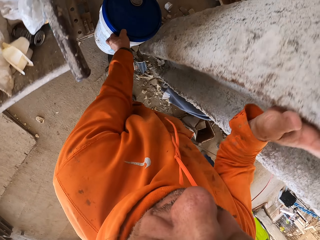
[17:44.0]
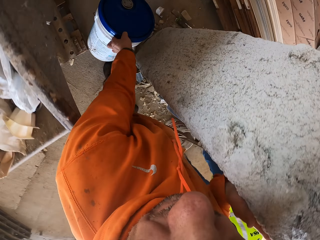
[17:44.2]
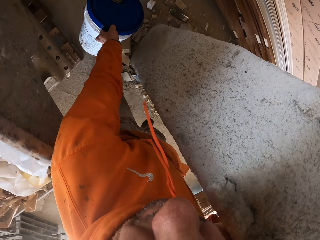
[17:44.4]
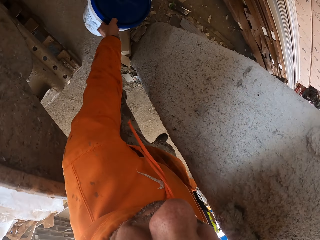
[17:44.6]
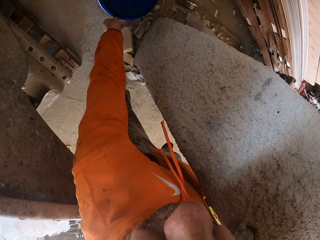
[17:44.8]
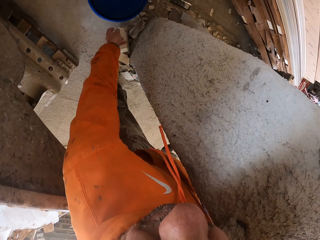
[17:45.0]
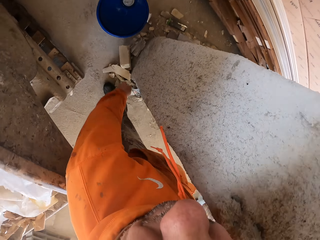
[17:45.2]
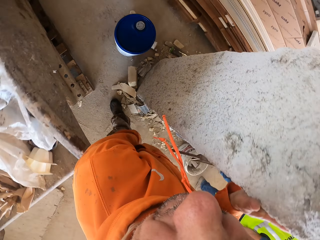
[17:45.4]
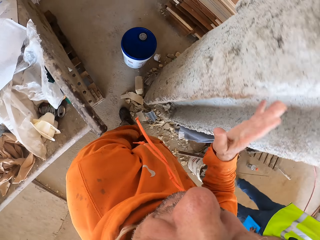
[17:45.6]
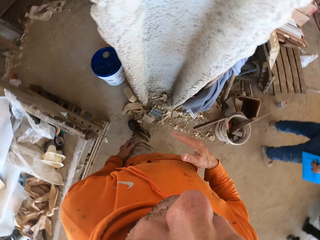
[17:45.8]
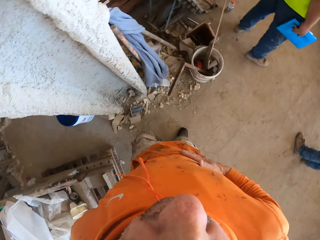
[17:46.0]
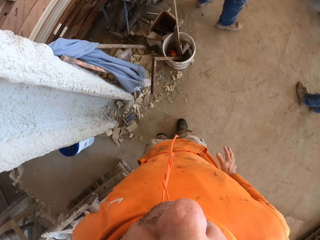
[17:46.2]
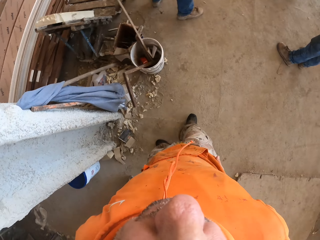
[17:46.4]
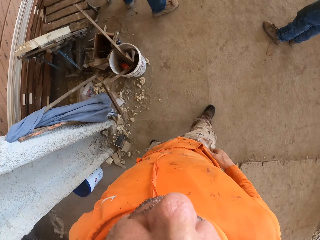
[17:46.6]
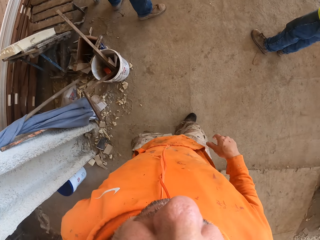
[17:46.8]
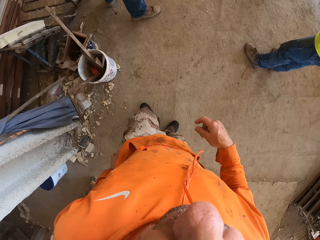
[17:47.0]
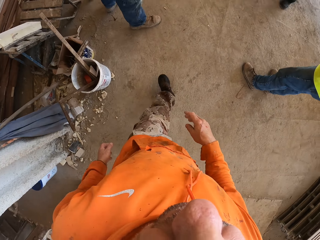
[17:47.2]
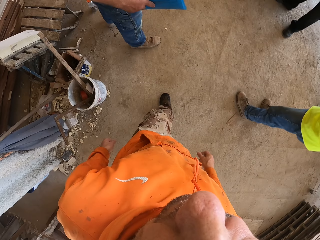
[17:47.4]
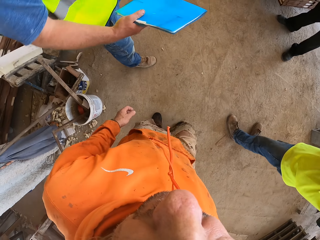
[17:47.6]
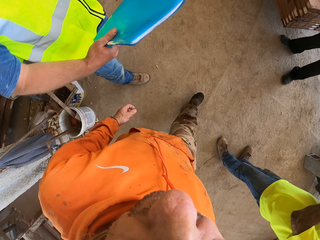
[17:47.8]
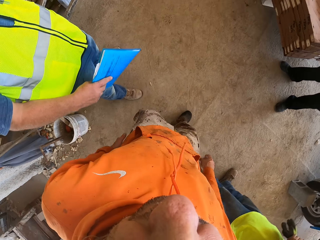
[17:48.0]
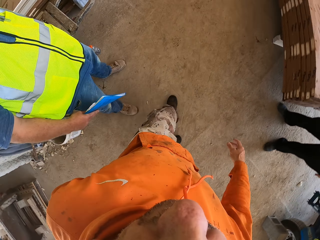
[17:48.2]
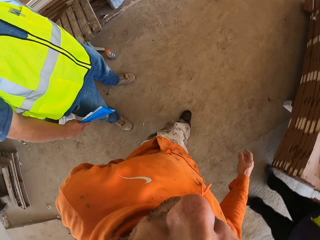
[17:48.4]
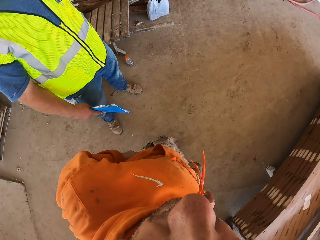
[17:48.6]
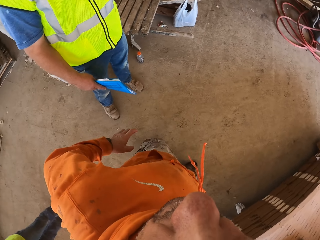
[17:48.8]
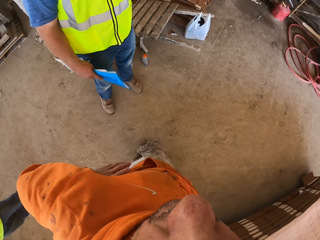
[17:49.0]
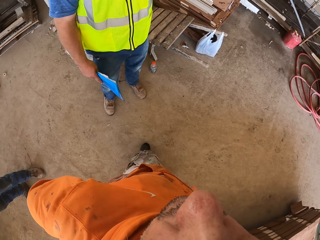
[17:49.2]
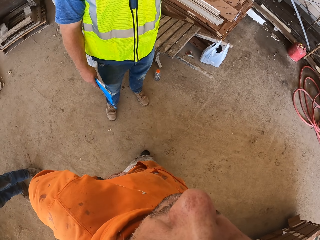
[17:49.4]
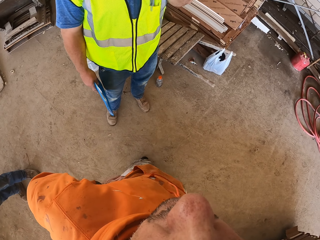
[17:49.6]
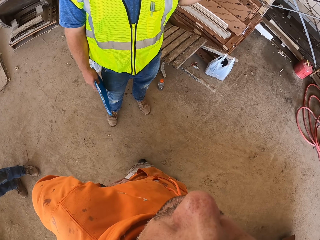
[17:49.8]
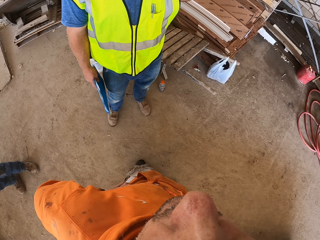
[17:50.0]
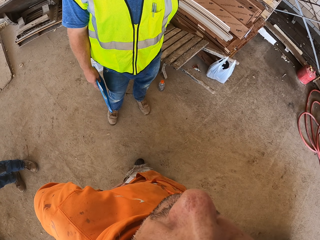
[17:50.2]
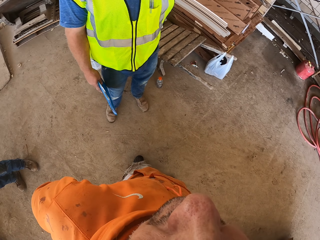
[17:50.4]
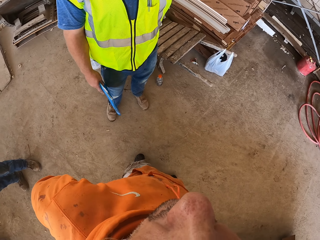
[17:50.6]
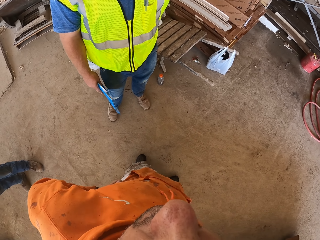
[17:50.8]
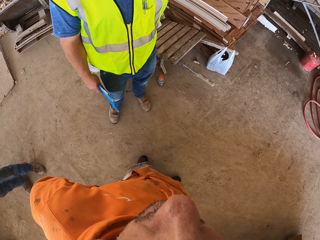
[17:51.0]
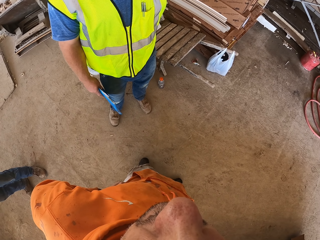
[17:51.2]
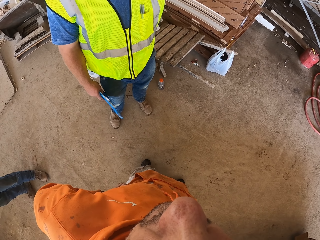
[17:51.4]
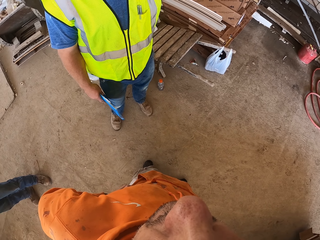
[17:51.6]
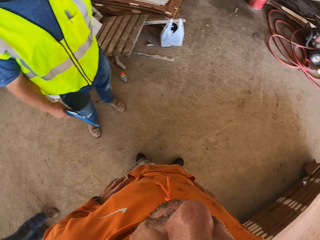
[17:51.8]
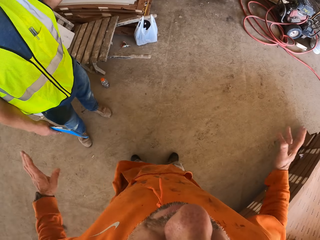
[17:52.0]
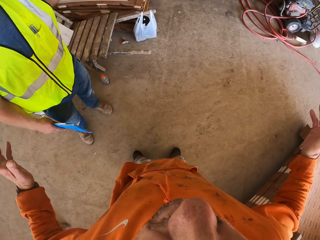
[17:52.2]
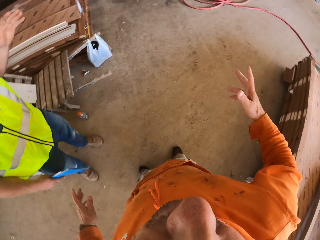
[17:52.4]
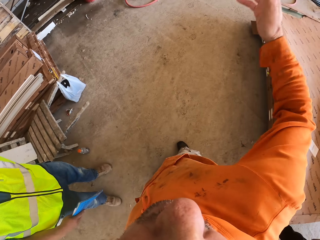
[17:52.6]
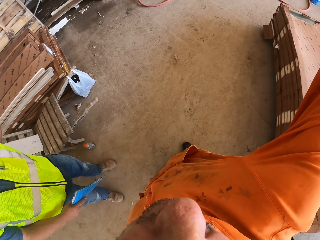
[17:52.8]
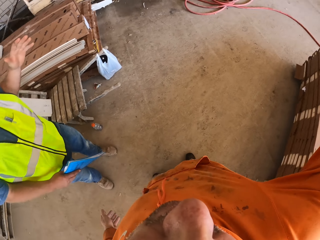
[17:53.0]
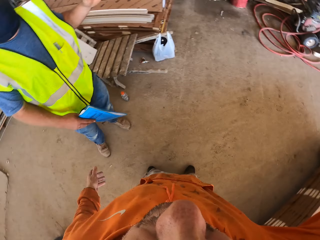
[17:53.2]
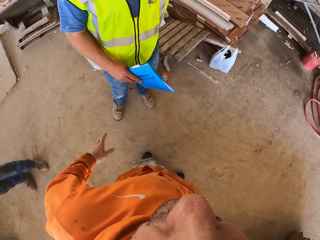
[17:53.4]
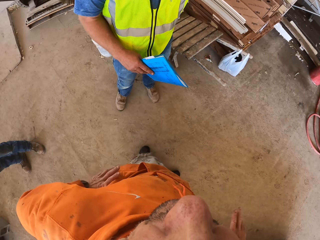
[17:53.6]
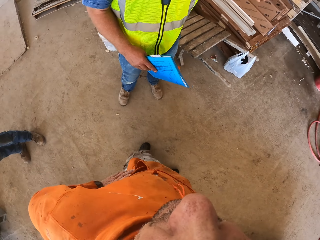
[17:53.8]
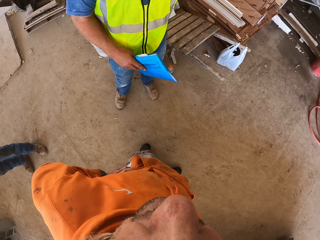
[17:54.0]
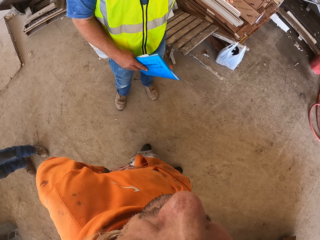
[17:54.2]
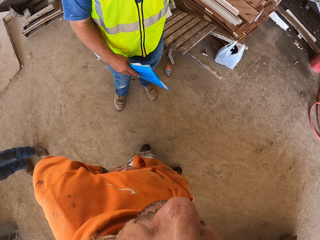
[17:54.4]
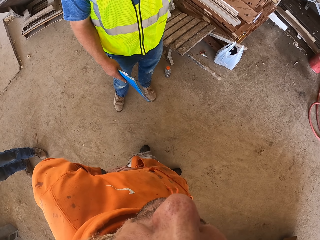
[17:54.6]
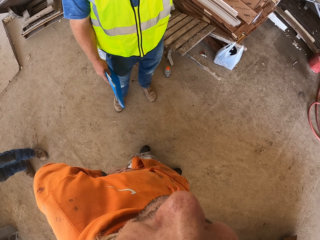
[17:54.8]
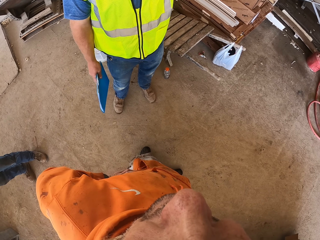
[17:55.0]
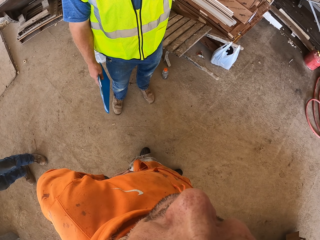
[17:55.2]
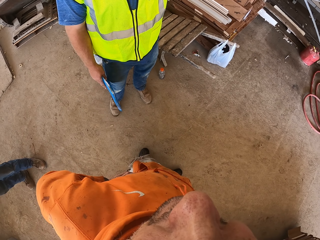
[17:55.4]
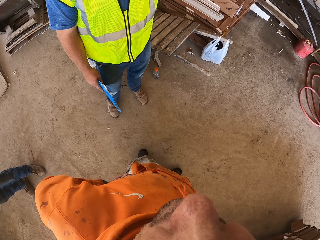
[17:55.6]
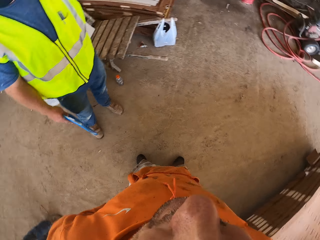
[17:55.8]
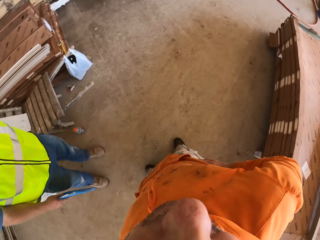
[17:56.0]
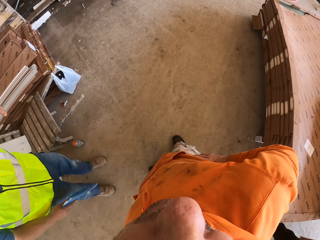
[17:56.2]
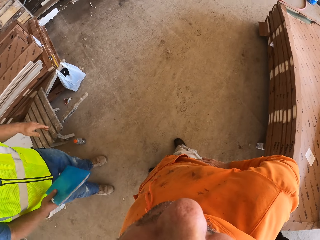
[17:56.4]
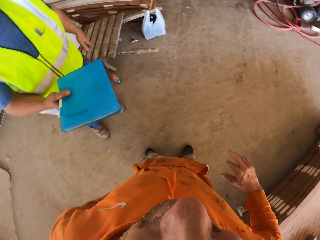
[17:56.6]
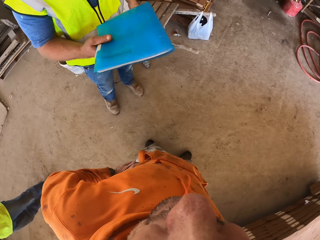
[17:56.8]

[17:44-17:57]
The camera wearer puts the bucket down, wipes his hands on the sweater and walks. He interacts with a man and talks to the man. He moves his hands.

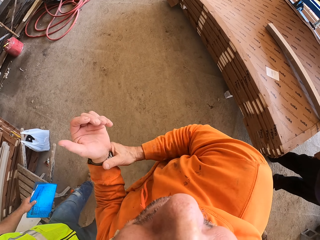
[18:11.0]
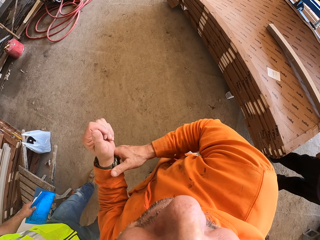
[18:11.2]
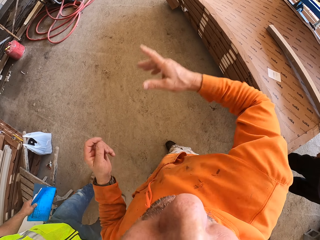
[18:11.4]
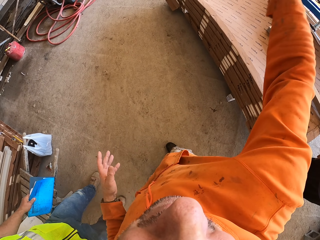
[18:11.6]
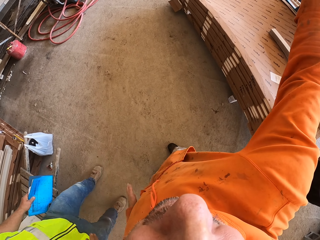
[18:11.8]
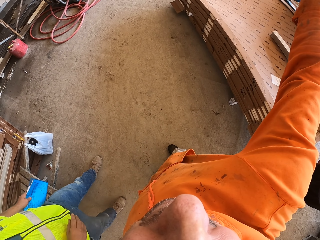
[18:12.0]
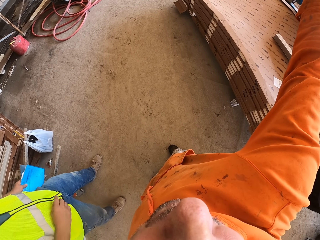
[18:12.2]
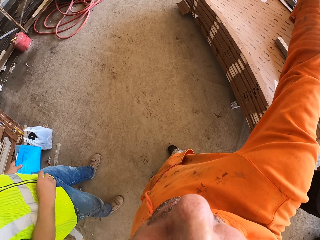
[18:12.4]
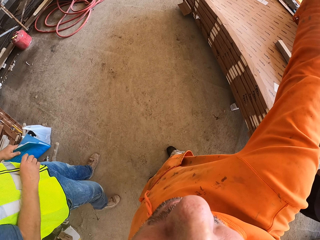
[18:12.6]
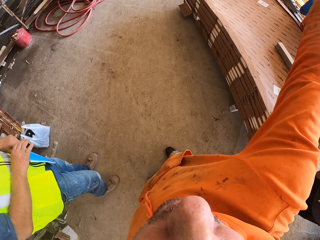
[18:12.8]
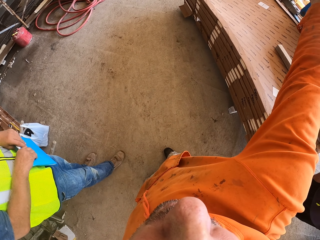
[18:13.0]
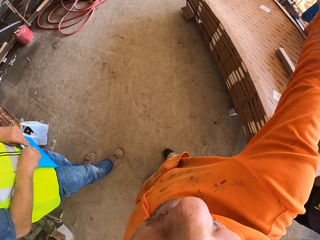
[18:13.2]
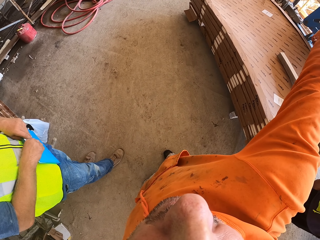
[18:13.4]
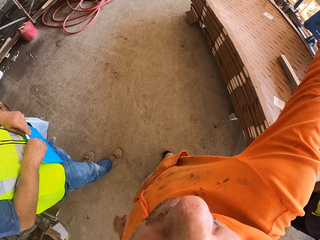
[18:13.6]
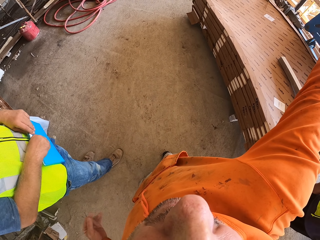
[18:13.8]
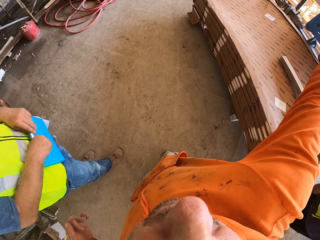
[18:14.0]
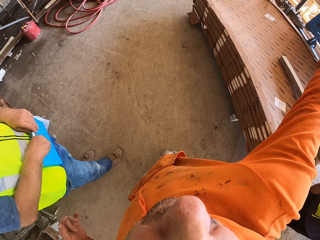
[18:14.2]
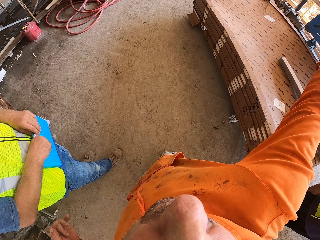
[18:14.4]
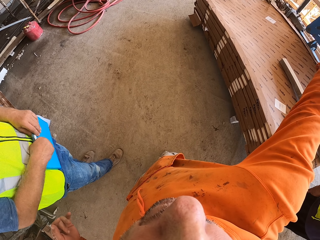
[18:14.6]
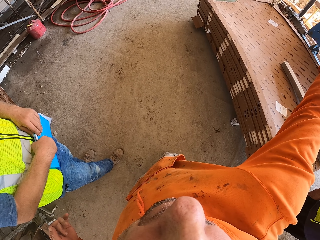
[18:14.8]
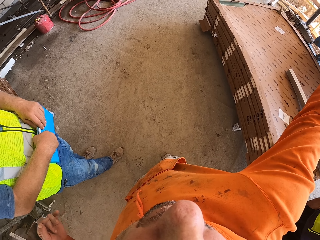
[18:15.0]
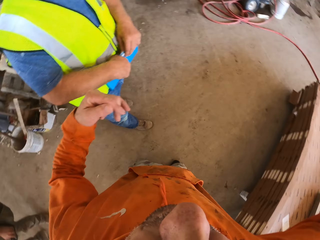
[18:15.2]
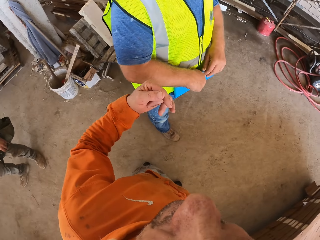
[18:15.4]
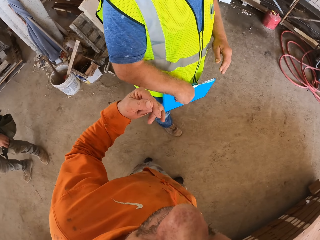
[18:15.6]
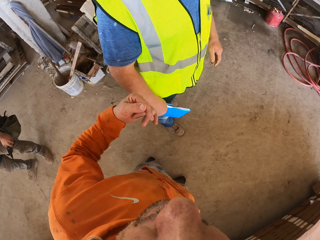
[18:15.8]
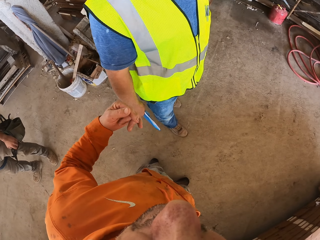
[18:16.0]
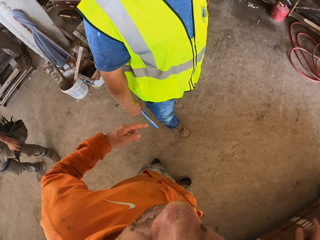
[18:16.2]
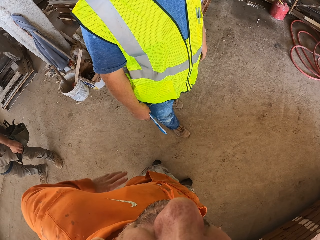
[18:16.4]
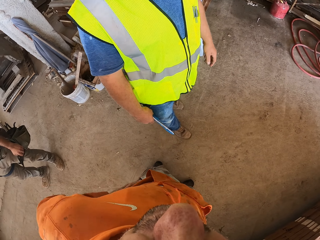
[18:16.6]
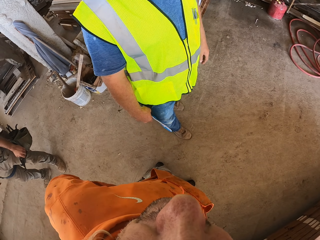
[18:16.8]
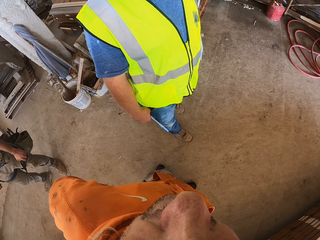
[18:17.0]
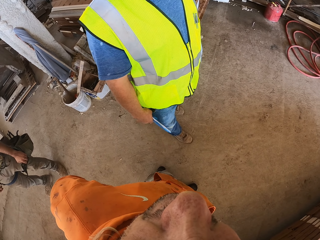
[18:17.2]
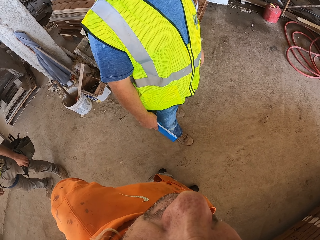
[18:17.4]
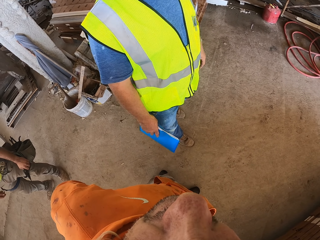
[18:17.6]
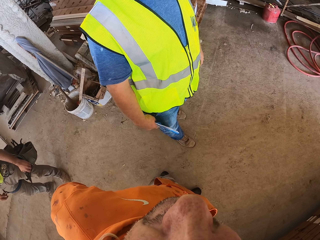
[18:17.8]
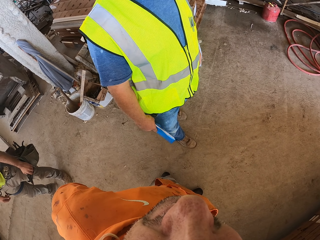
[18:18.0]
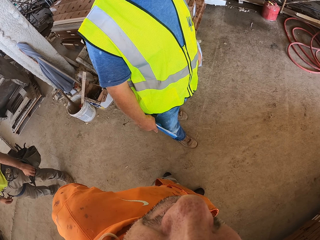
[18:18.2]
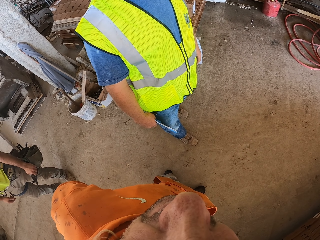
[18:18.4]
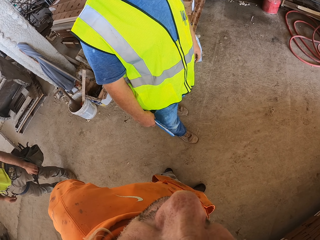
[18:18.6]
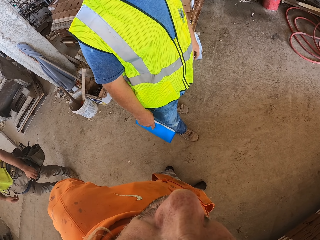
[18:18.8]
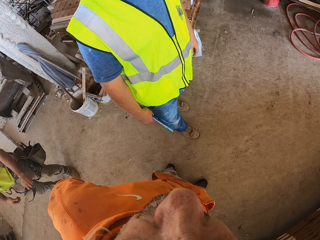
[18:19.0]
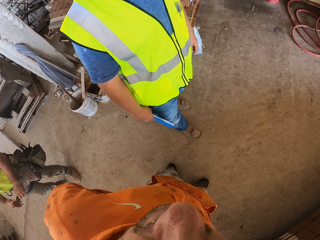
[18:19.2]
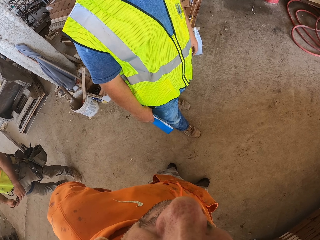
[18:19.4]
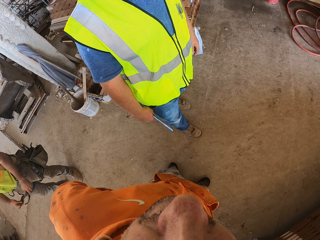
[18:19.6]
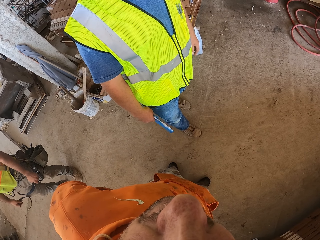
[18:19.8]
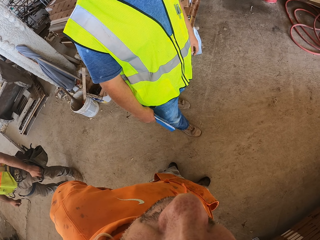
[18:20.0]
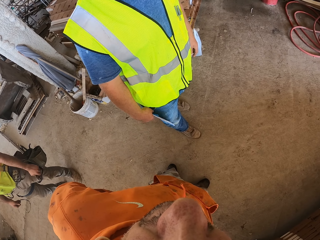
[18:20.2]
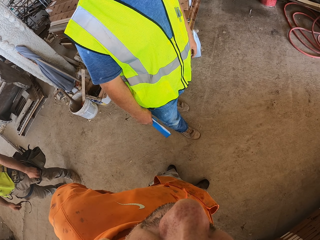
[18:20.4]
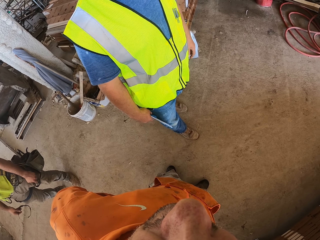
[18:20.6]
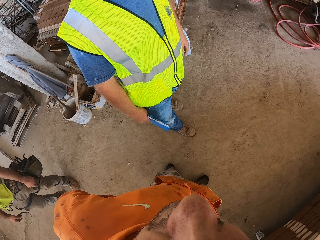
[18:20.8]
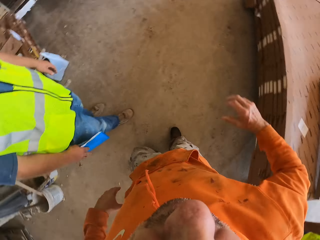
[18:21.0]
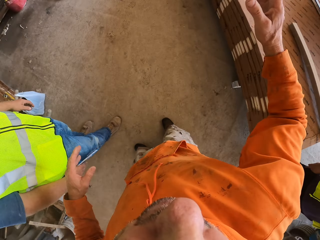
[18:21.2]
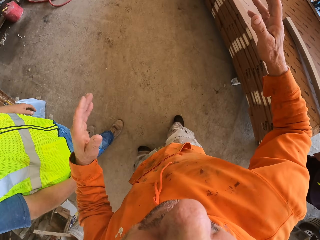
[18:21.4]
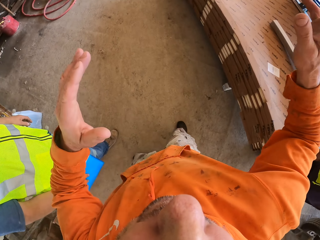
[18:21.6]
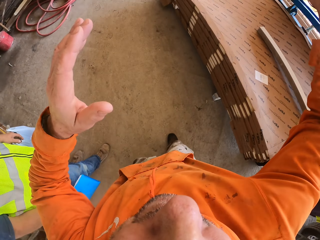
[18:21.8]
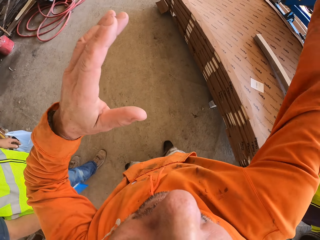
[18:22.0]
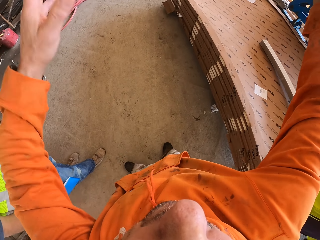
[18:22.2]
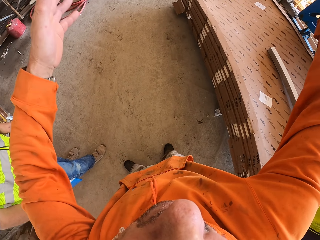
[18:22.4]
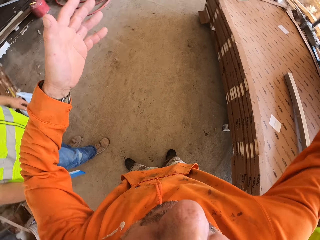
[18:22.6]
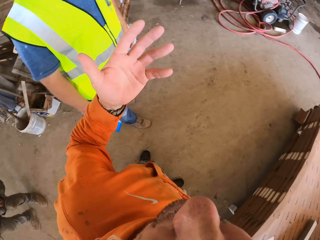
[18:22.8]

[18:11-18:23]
A man moves. The man holds a file with his right hand. The camera wearer moves his hands.
